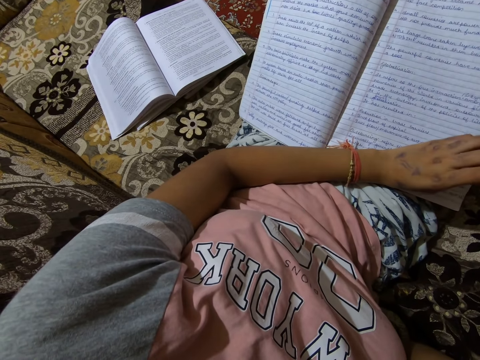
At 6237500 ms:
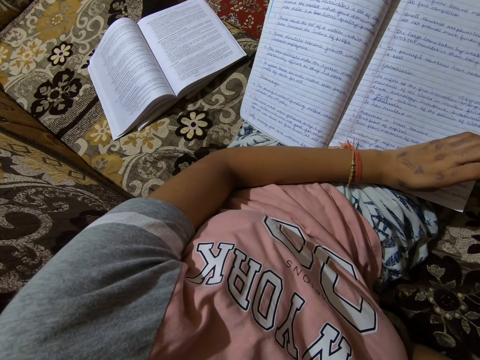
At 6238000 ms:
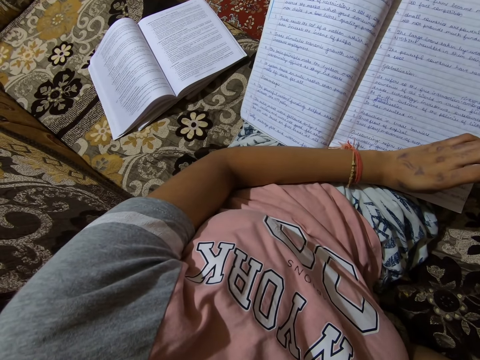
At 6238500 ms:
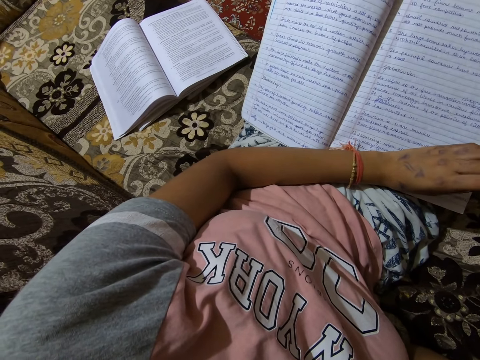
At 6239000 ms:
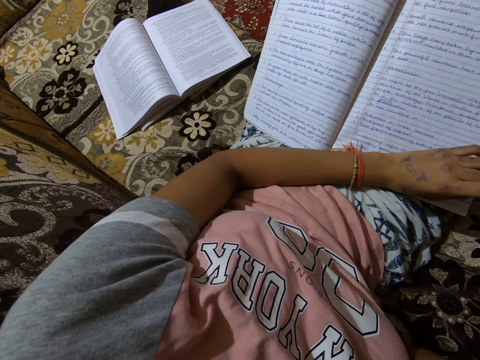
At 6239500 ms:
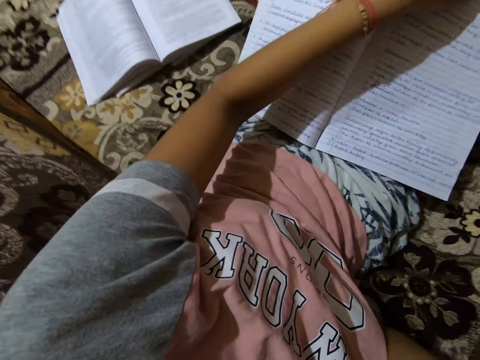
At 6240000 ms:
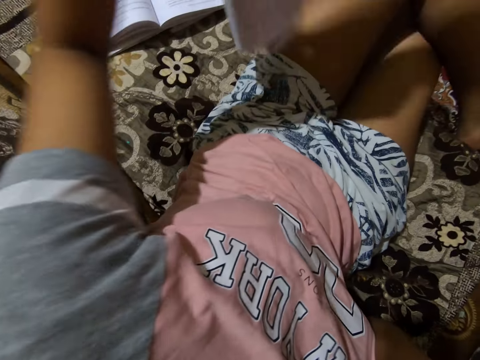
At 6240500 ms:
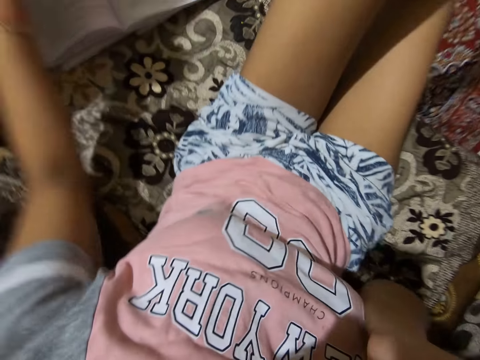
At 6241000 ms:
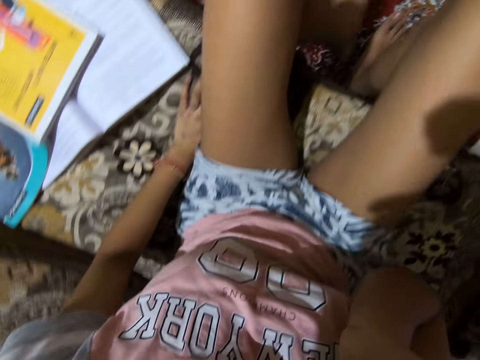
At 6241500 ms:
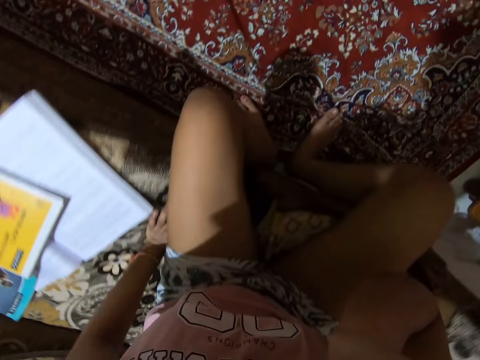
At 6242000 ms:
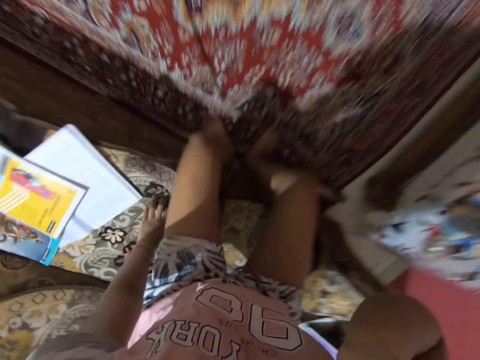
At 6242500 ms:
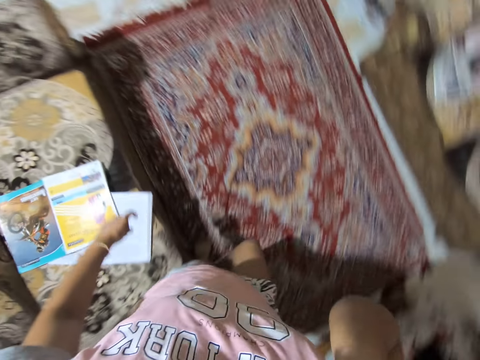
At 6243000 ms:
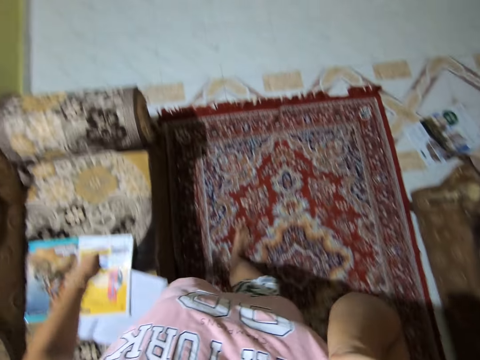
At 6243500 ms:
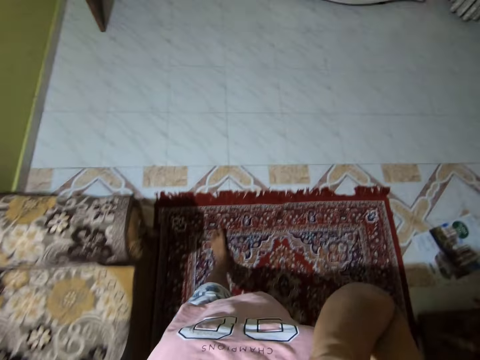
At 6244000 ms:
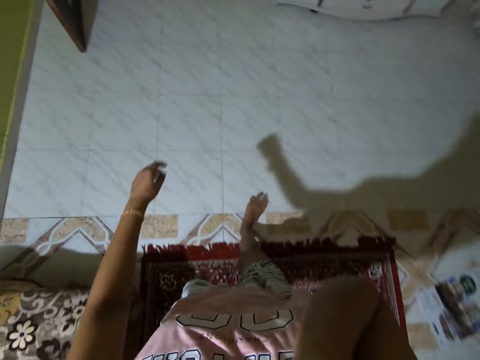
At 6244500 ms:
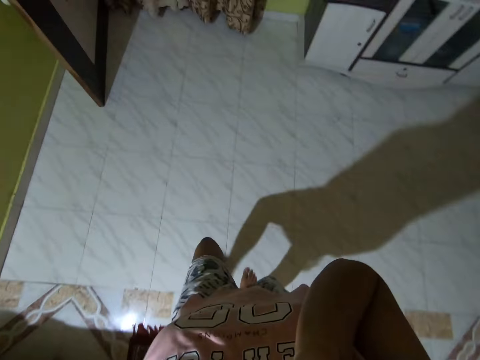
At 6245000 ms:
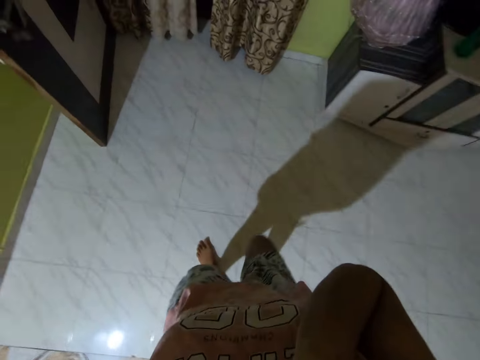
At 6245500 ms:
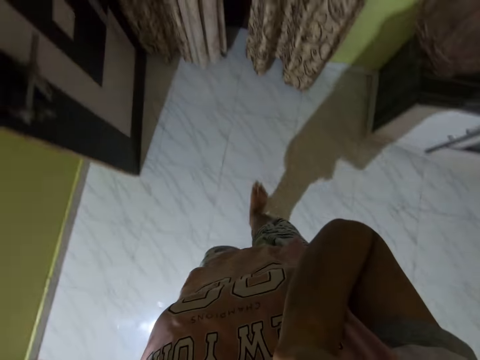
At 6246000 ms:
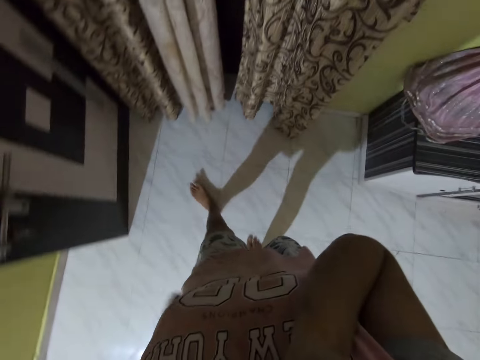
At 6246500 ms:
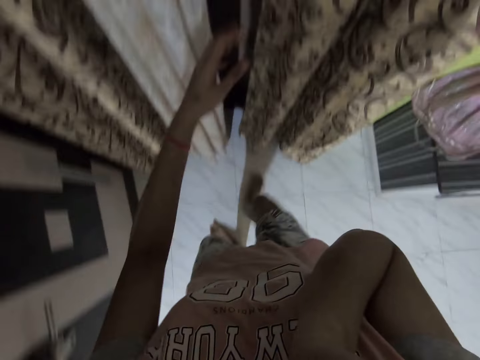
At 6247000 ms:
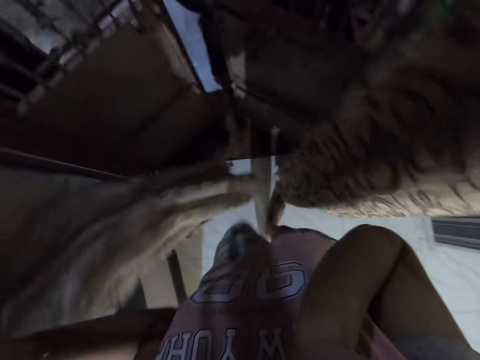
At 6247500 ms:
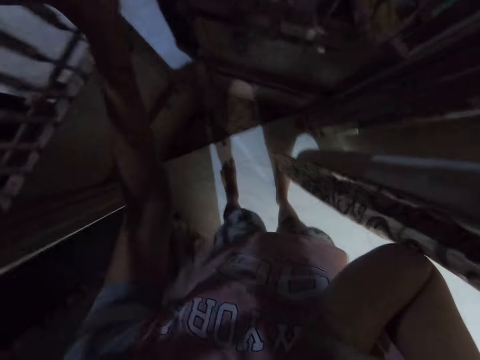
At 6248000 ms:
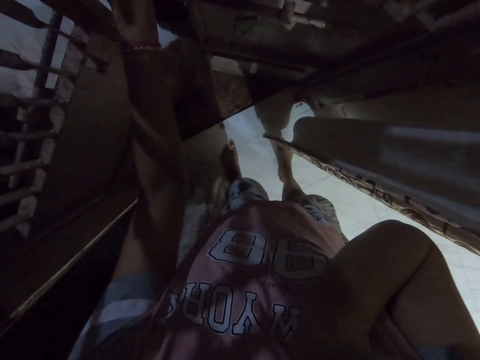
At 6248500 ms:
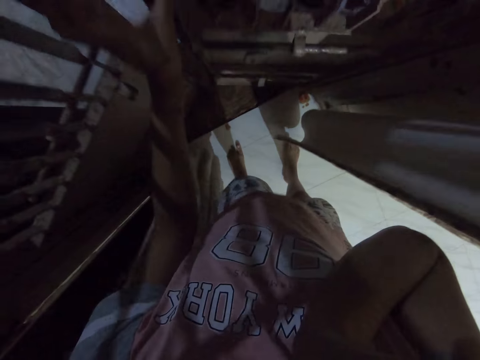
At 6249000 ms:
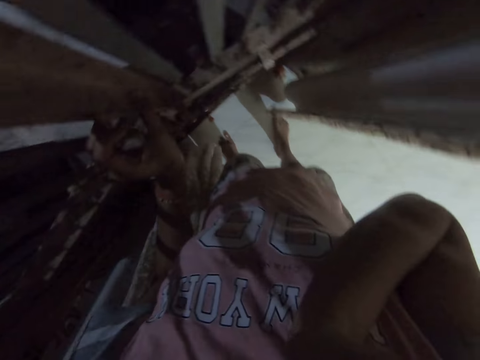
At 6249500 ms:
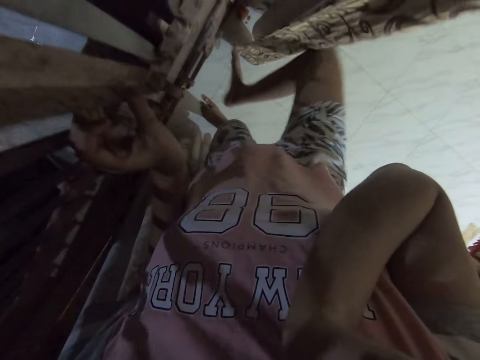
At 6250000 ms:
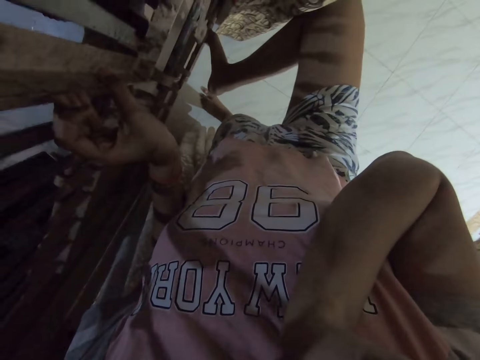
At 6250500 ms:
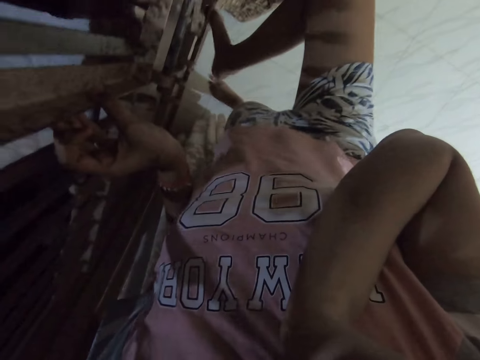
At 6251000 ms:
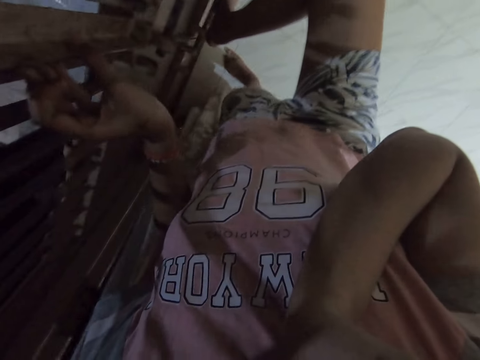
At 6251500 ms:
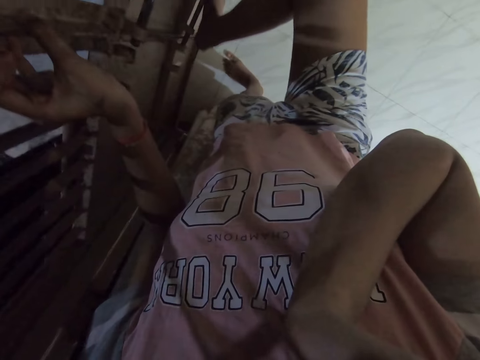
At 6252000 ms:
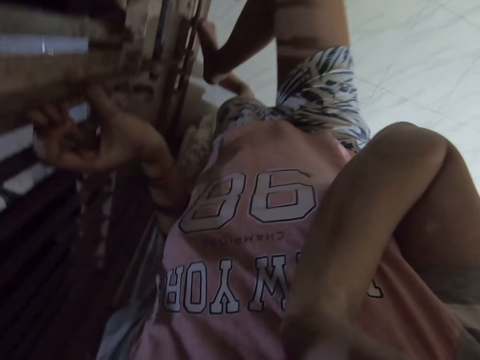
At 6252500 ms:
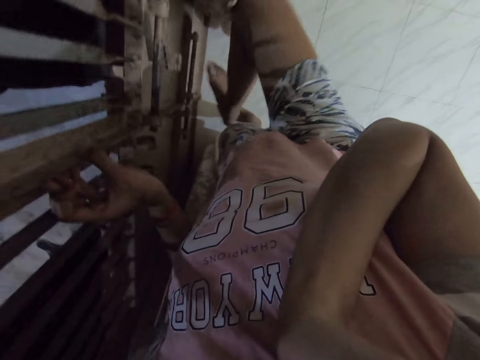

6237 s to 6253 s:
The camera wearer moves the notebook on her lap to the couch. She stands upright. She starts a conversation with a friend on the smartphone. She walks towards the entrance door. She pulls back the curtain. She closes the entrance door. She locks the door with her feet.

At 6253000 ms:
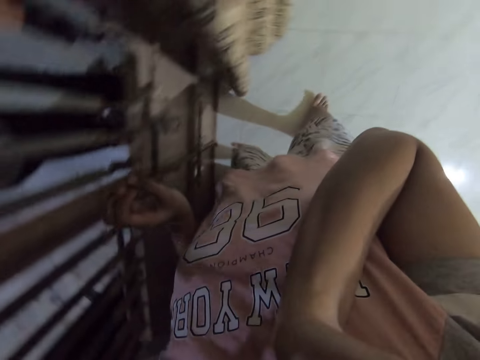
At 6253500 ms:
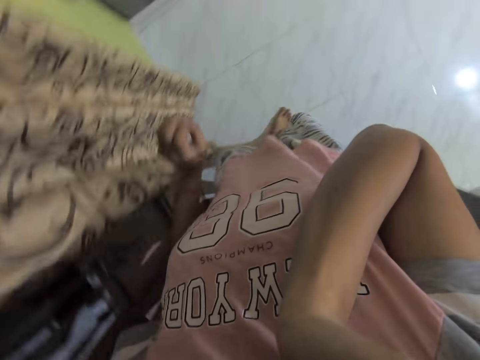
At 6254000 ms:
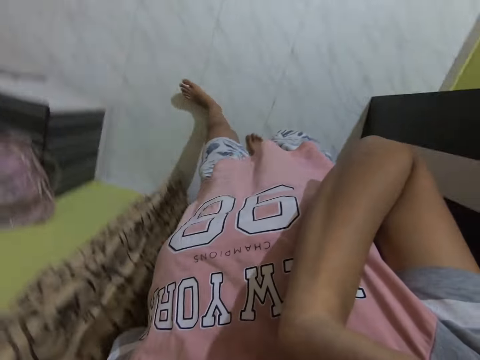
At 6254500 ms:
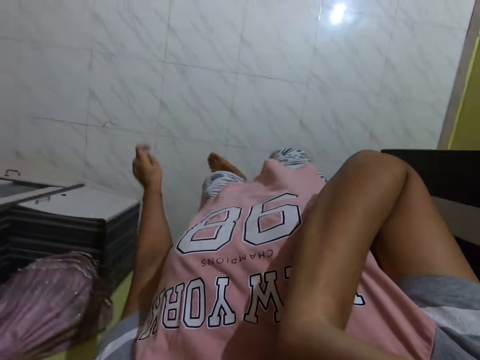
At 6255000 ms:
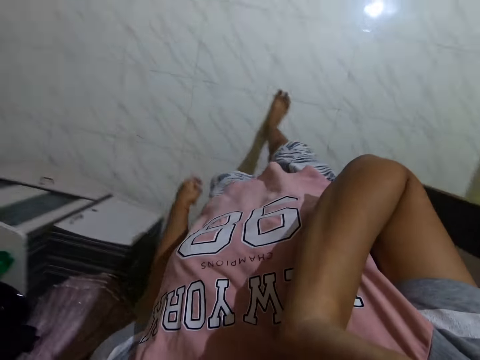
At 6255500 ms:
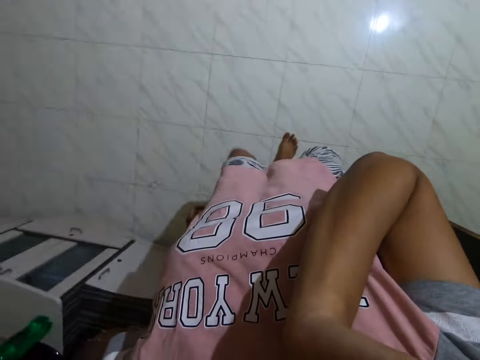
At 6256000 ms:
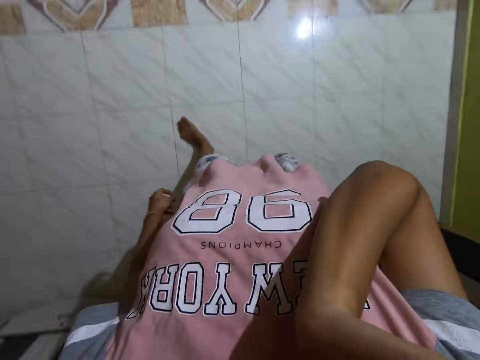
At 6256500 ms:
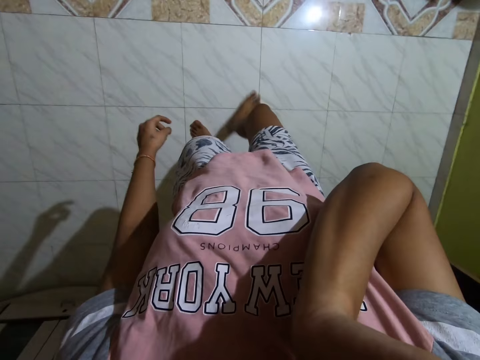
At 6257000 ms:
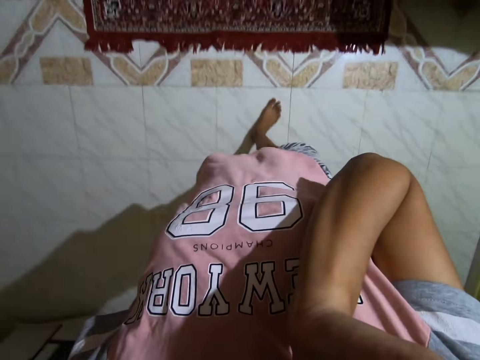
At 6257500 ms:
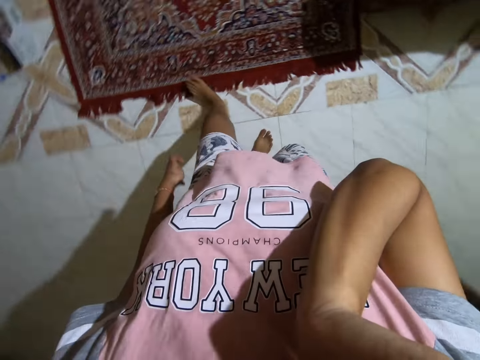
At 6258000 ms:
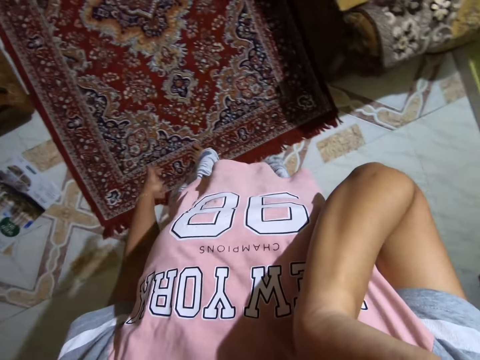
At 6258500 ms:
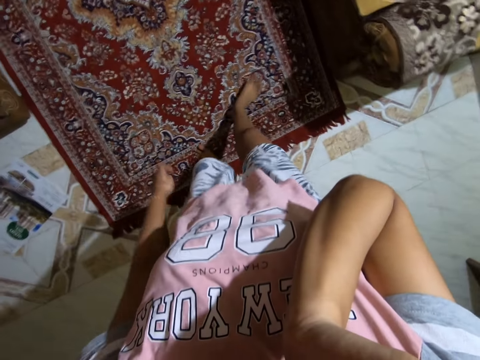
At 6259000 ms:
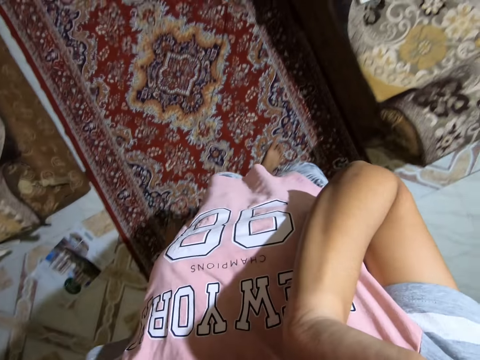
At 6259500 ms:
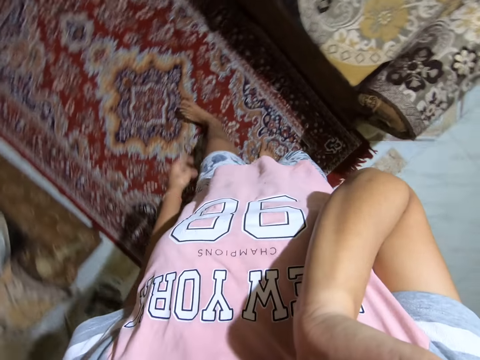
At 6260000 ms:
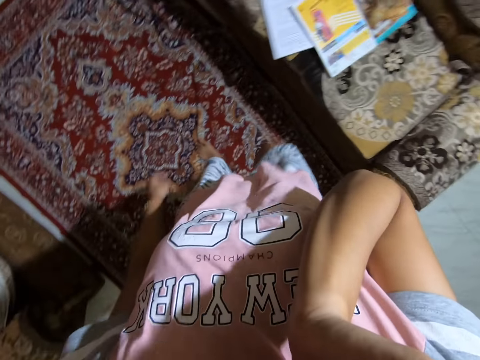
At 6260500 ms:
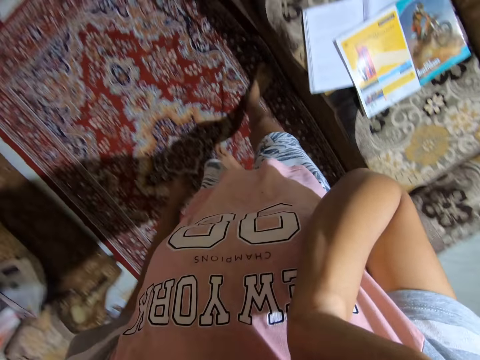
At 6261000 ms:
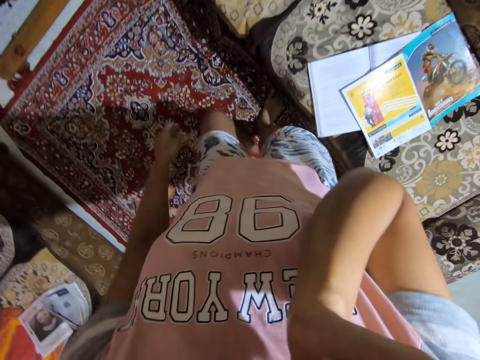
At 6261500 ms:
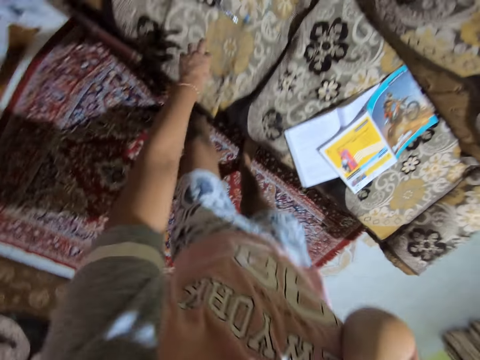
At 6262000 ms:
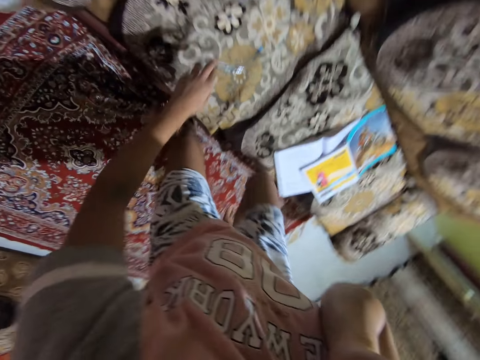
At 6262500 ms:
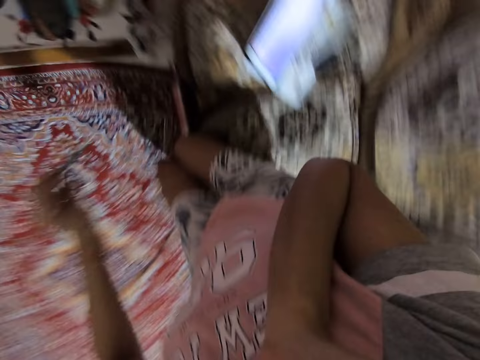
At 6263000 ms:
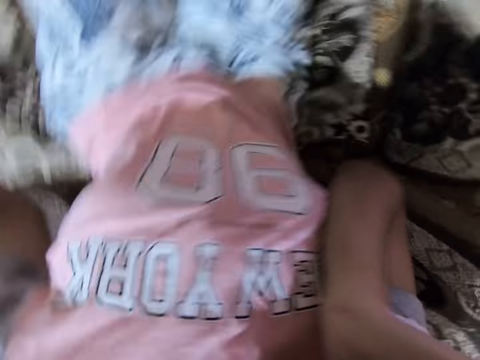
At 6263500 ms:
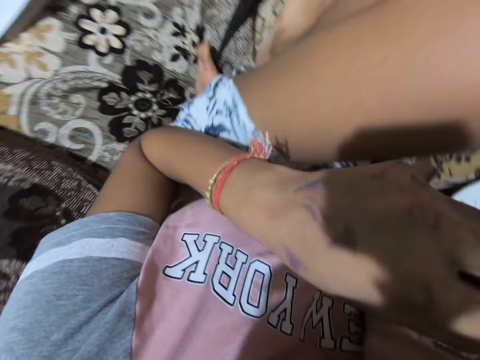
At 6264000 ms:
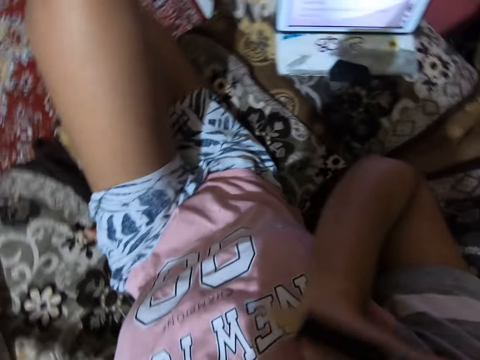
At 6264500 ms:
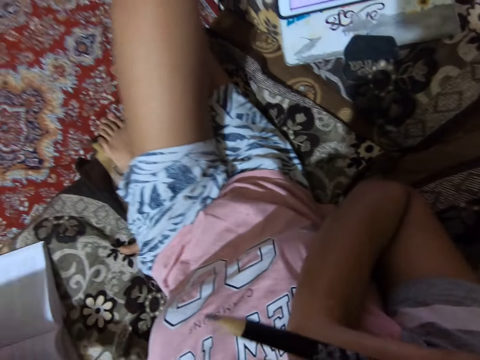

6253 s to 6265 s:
The camera wearer walks back towards the couch. She walks around the room. She picks a pencil from the couch. She sits down on the couch. She puts the pencil in her mouth.
